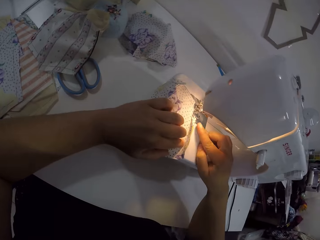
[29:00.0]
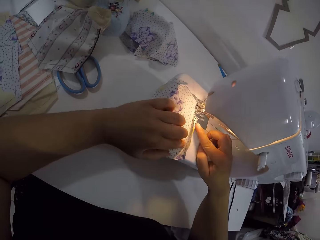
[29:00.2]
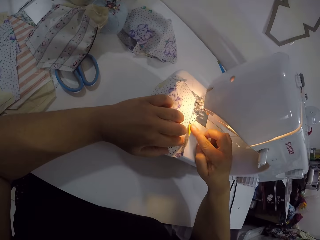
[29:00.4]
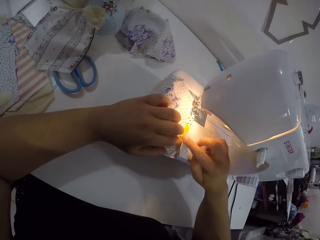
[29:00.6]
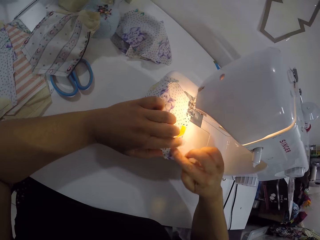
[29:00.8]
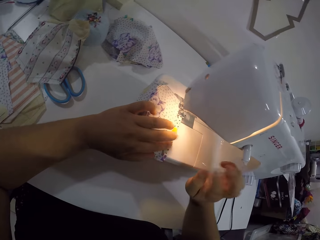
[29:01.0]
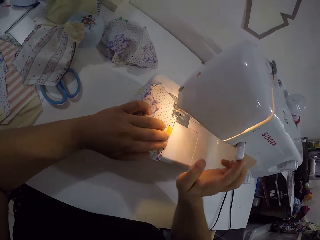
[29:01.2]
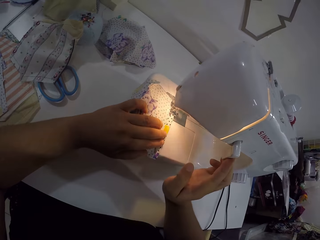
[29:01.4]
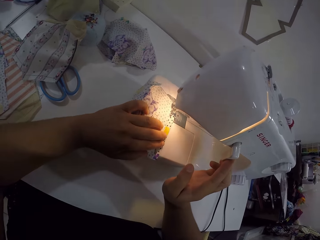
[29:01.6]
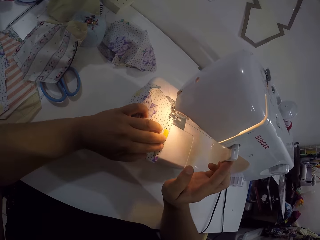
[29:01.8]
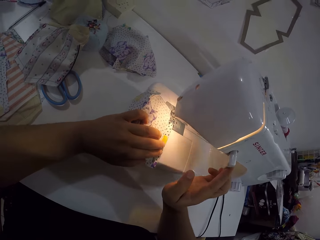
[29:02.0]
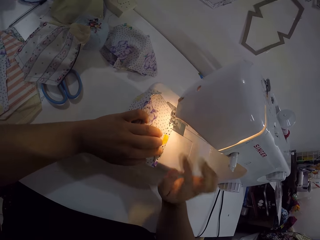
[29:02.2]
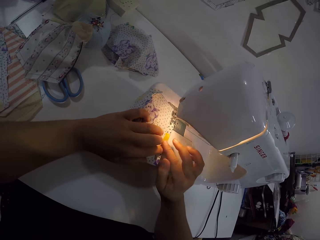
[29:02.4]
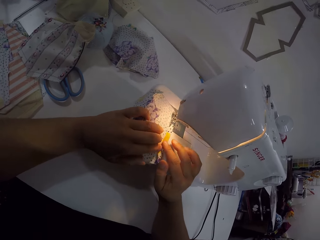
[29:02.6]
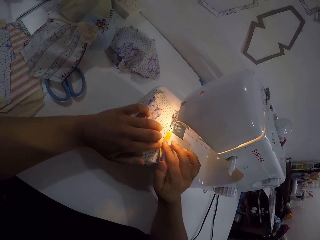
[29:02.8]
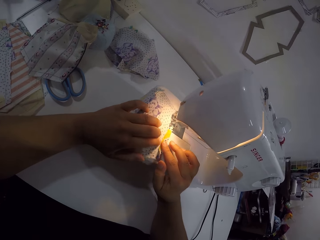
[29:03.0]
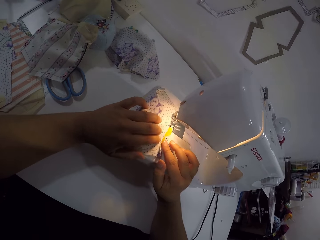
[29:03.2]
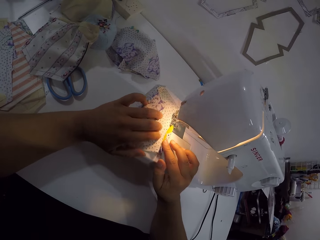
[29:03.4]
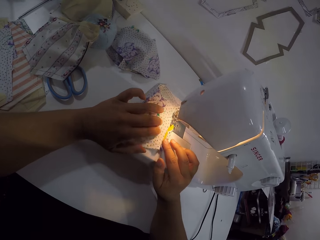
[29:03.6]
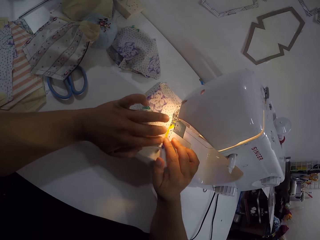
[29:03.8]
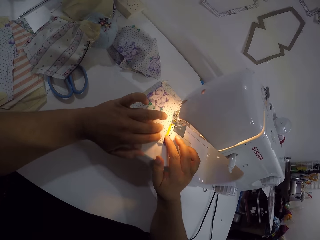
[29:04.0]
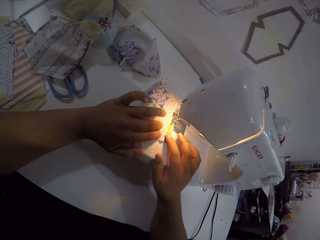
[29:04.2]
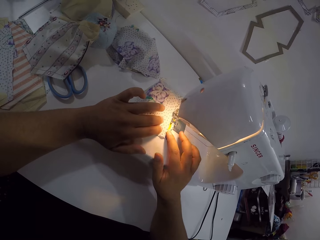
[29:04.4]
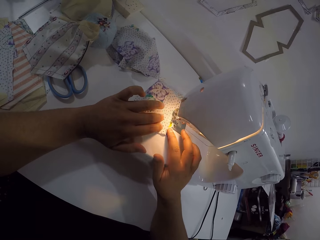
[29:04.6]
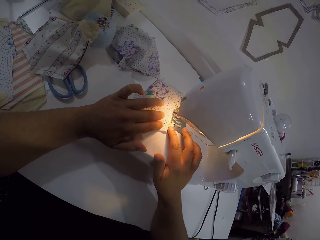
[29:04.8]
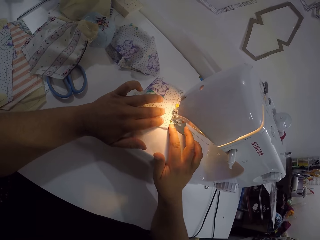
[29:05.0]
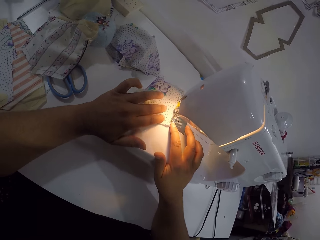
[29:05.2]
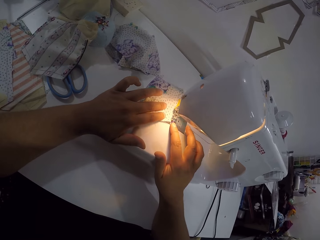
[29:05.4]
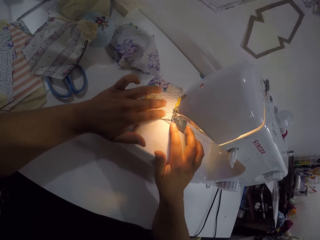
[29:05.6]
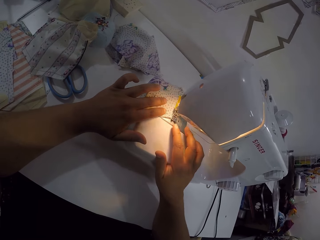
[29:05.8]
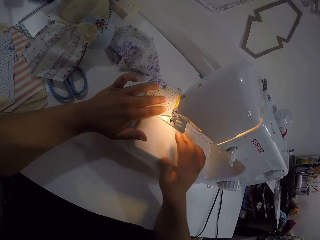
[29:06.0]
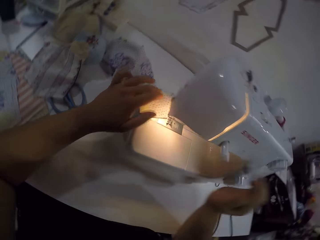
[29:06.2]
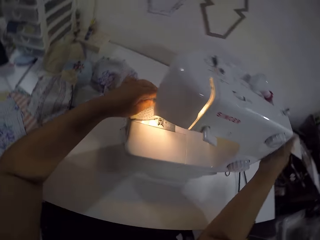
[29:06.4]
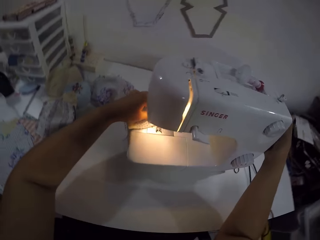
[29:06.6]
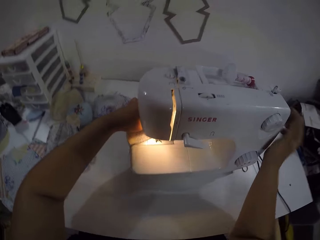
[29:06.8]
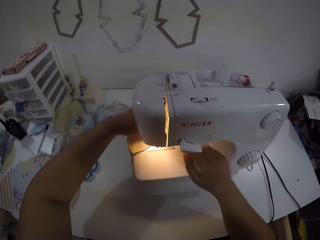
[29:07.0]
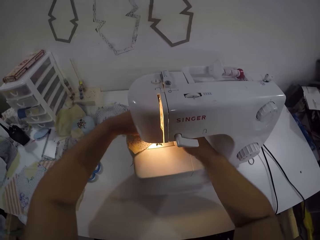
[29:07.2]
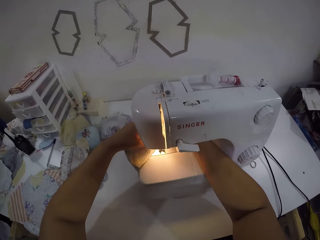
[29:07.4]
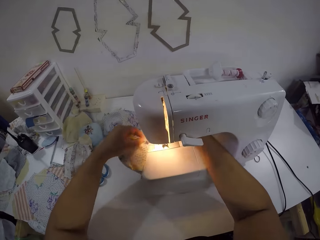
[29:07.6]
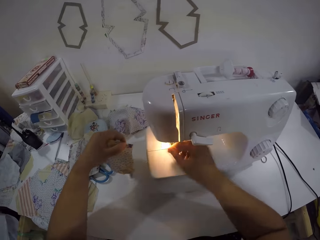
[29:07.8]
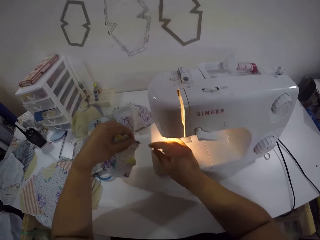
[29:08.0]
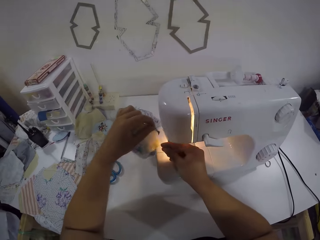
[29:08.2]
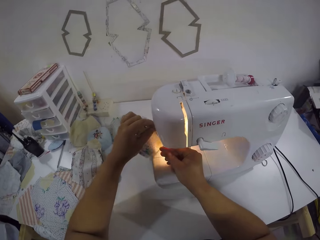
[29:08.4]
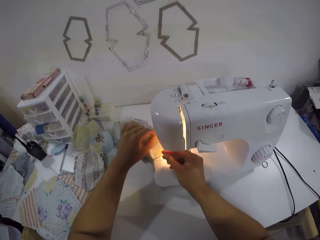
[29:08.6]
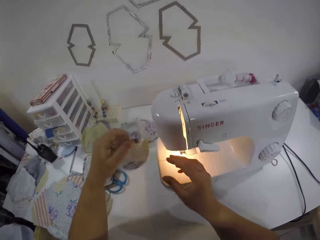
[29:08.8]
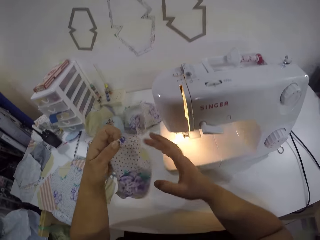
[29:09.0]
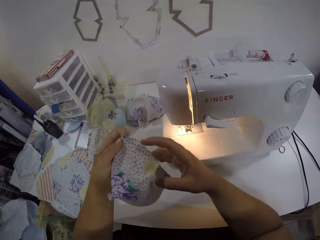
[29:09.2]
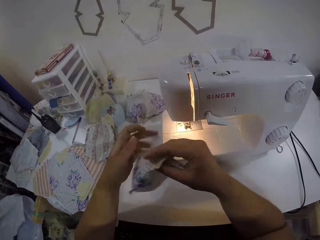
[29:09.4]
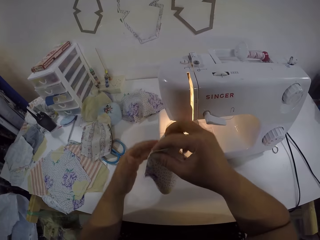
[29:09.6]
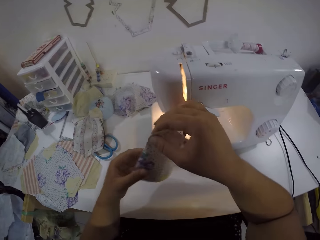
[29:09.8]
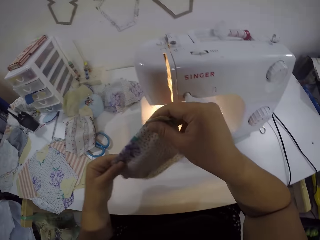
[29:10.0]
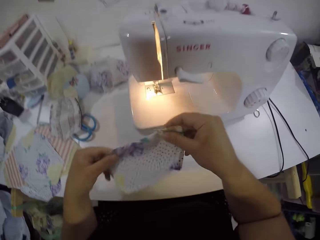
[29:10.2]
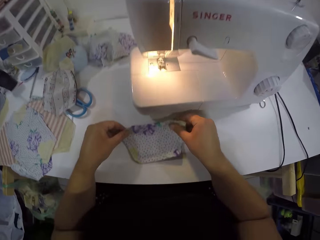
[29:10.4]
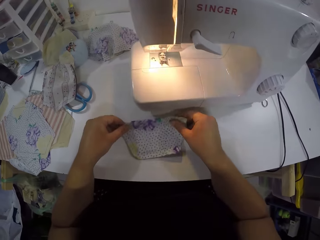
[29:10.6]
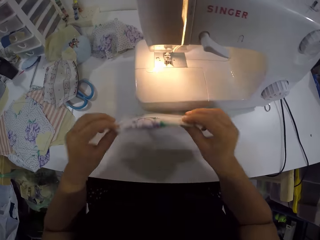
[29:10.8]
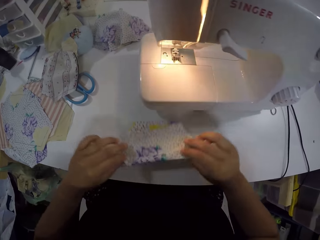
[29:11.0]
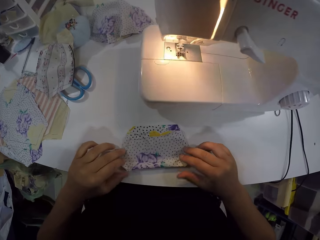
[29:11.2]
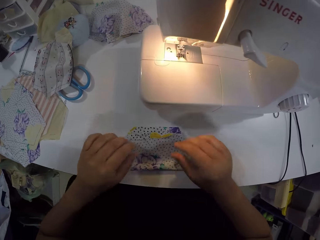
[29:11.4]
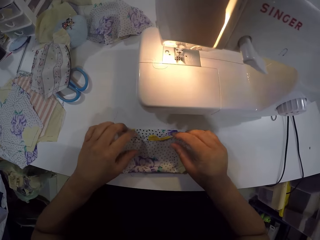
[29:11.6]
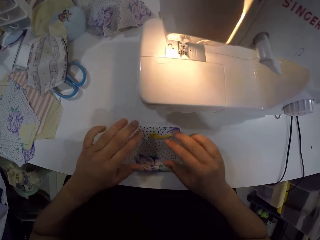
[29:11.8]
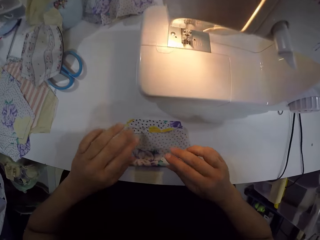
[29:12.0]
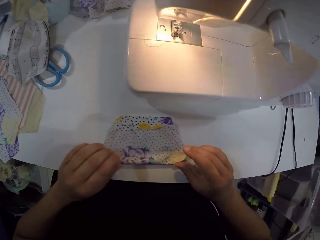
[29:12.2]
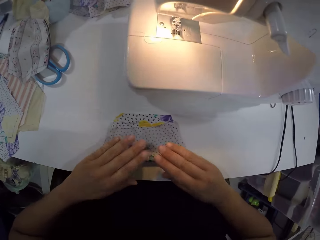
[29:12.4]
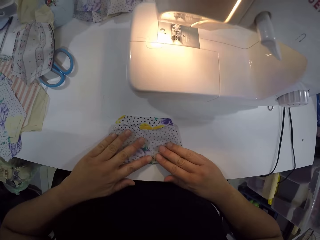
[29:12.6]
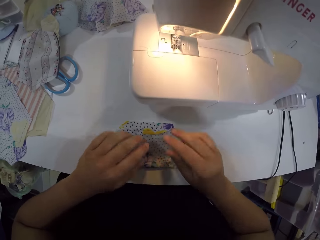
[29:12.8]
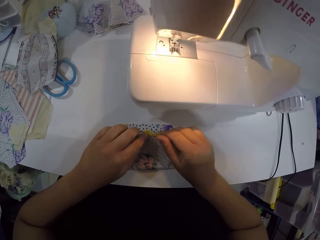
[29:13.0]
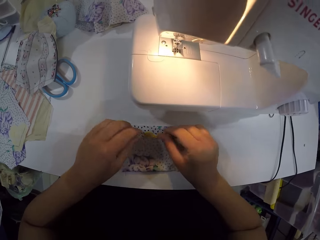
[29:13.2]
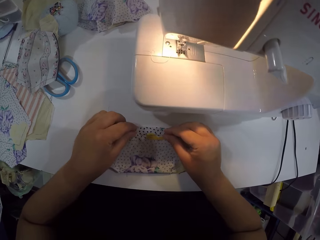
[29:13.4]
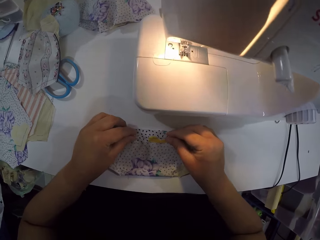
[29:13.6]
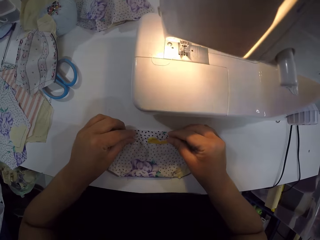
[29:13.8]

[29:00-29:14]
The camera wearer touches the cloth with her right hand. She touches the thread tension dial with her right hand. She sews the cloth with the sewing machine with both hands. She adjusts the knob. She touches the bobbin winder with her right hand. She removes the fabric from the sewing machine. She holds a thread from the piece of cloth with her right hand. She cuts the thread in her right hand with the sewing machine. She folds the cloth with both hands. She holds the fabric. She drops the cloth in her hands on the table. She turns the cloth on the table with both hands.

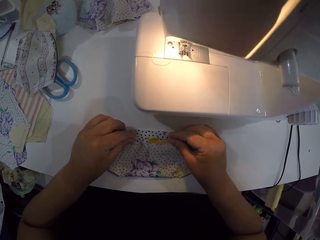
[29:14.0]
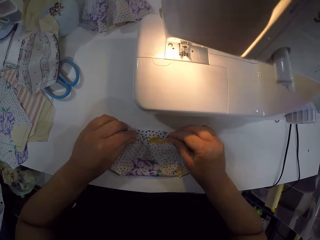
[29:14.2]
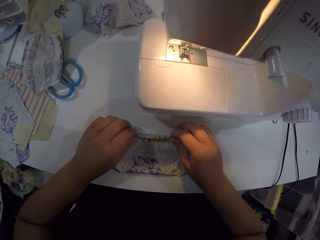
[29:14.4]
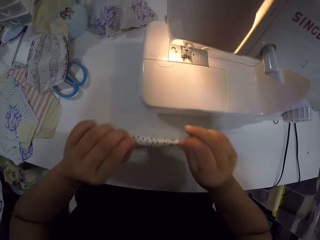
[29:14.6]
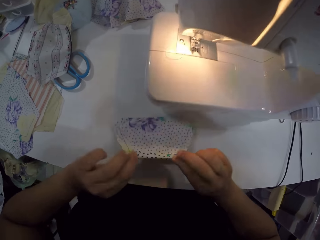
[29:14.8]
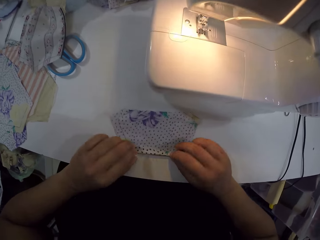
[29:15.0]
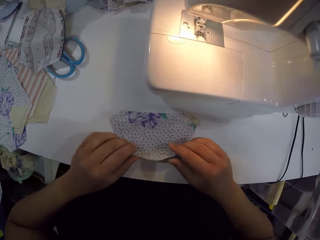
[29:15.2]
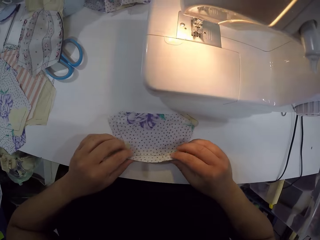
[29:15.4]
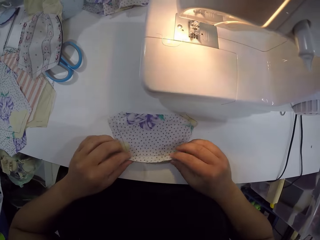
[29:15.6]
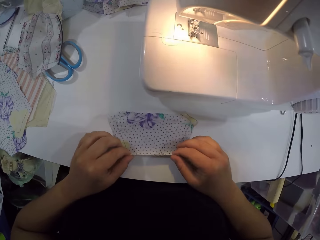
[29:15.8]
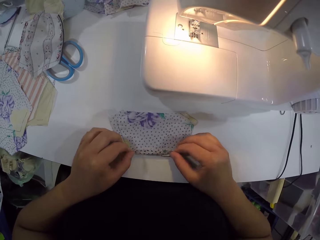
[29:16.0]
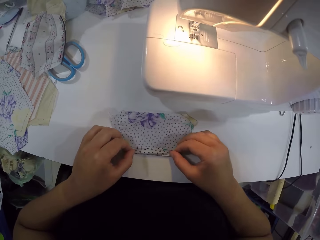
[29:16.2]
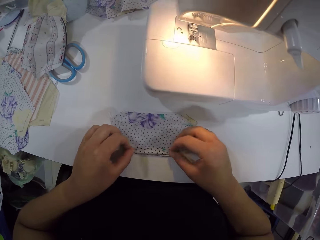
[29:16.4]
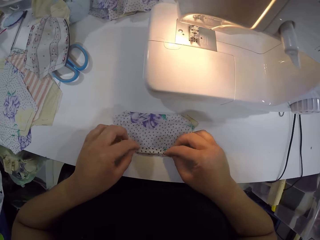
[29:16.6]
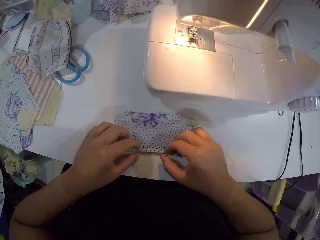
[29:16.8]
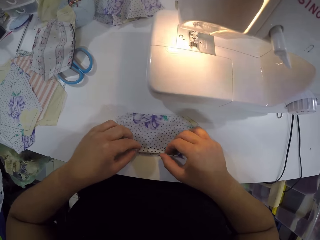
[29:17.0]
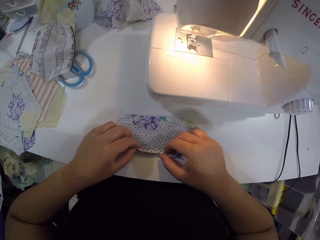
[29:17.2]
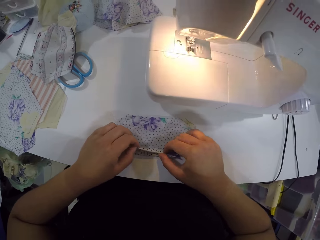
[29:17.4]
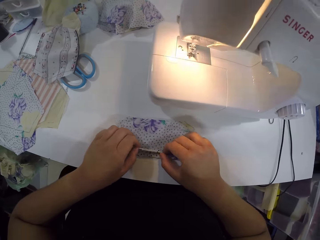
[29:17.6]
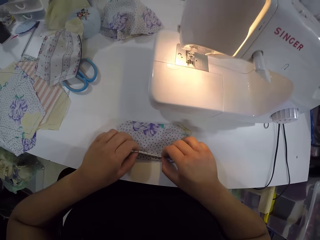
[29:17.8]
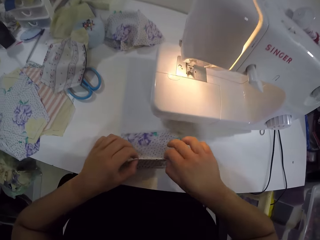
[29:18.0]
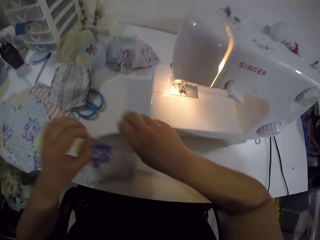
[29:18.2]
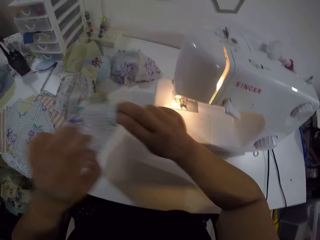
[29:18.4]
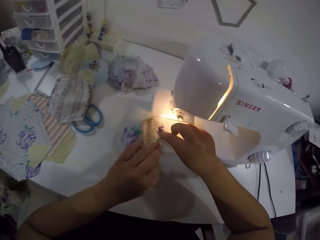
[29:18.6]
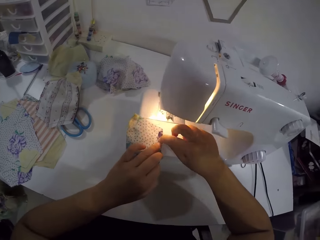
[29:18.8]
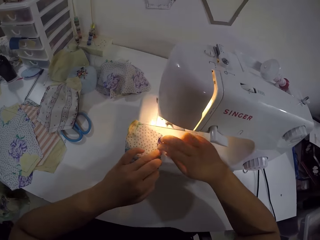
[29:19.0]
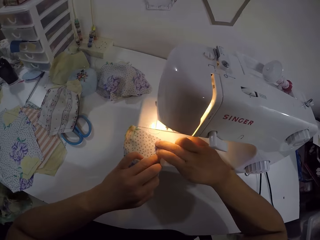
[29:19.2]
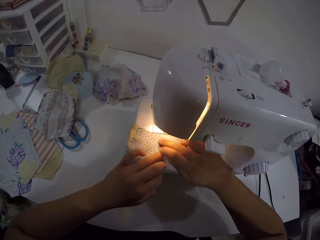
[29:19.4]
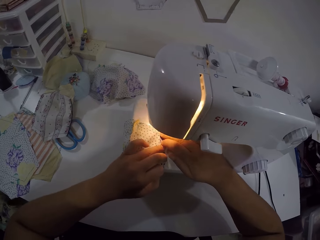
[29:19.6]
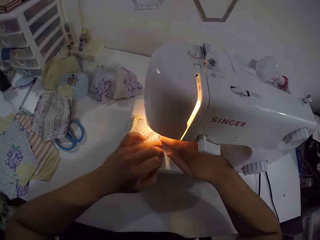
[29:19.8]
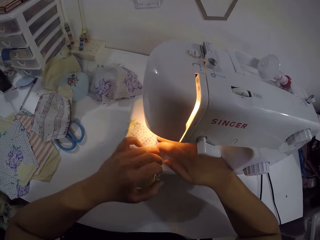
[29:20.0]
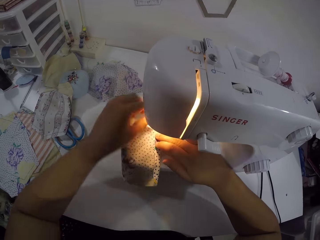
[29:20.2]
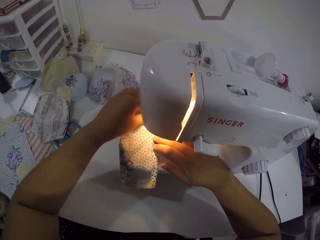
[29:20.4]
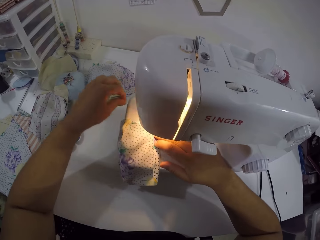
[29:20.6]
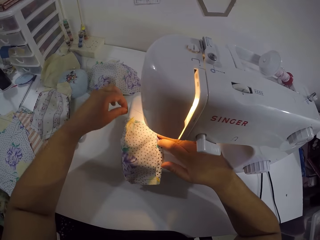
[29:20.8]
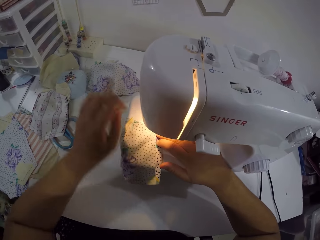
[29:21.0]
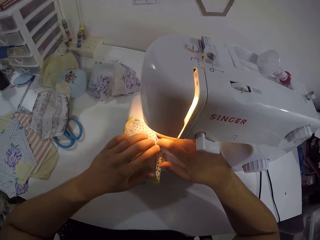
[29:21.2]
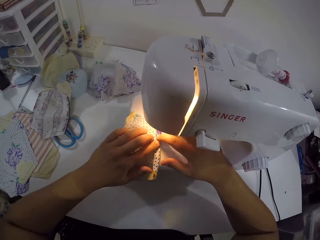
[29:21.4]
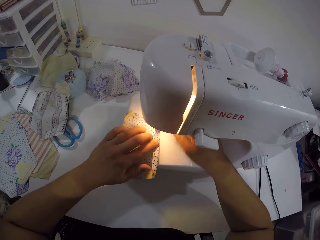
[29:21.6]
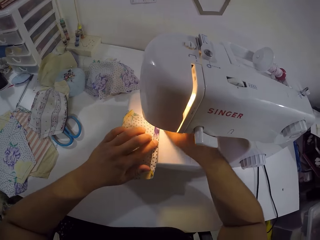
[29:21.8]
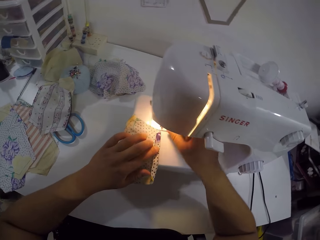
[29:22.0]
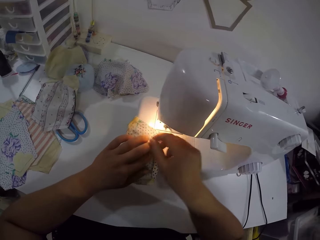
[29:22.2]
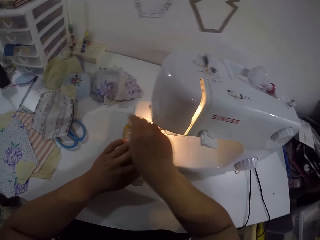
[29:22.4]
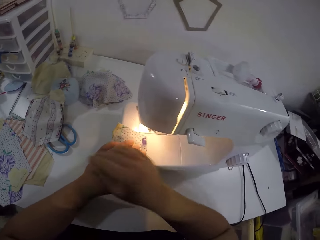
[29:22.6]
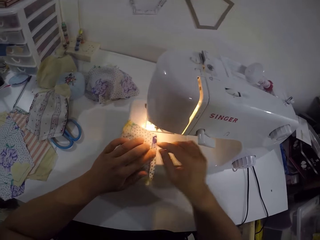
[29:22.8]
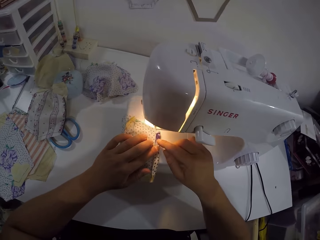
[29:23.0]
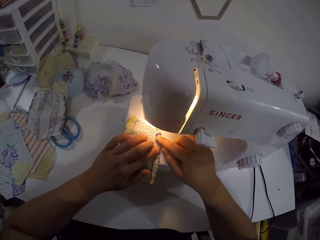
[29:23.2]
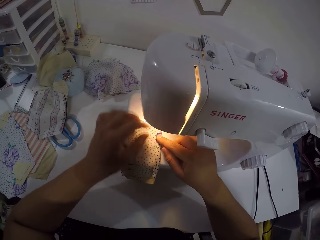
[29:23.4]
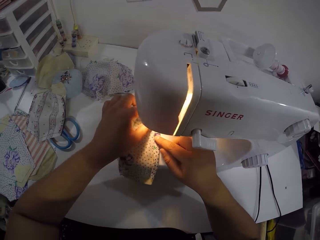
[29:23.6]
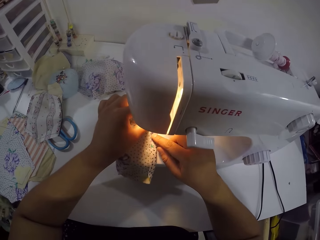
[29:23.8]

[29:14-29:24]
The camera wearer folds the cloth or fabric on the table with both hands. They turn the fabric. They place the cloth on the sewing machine with both hands.
